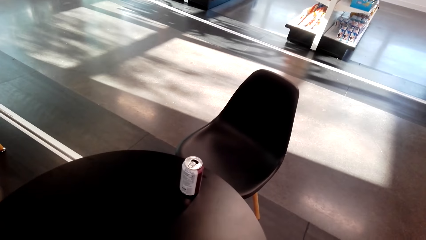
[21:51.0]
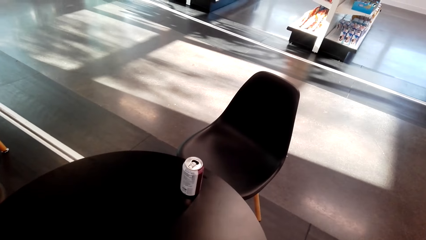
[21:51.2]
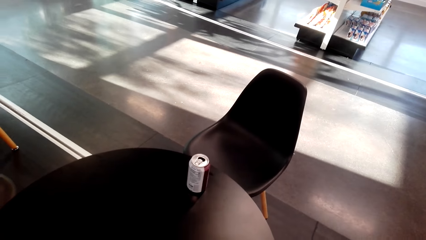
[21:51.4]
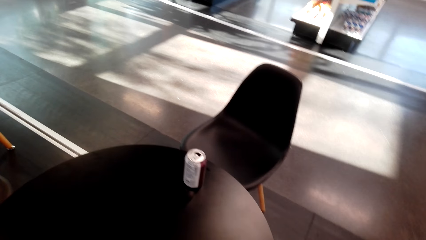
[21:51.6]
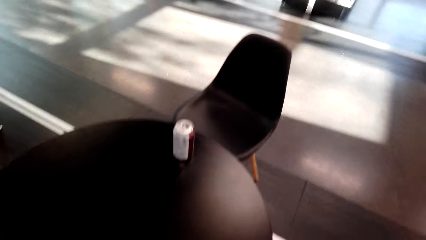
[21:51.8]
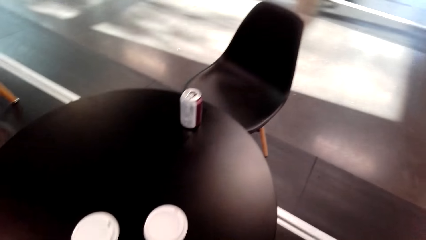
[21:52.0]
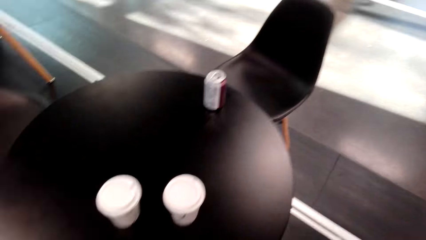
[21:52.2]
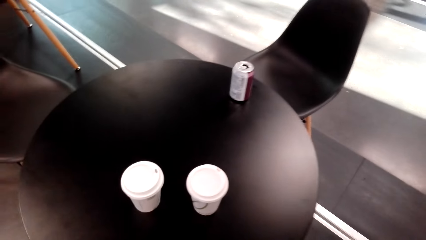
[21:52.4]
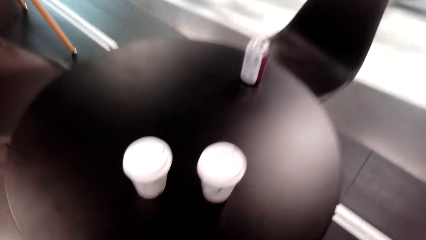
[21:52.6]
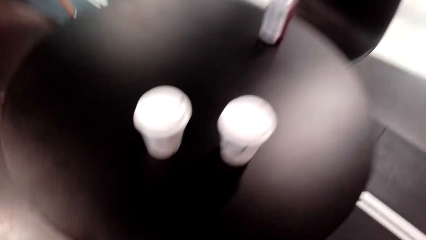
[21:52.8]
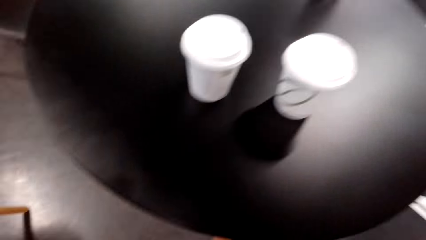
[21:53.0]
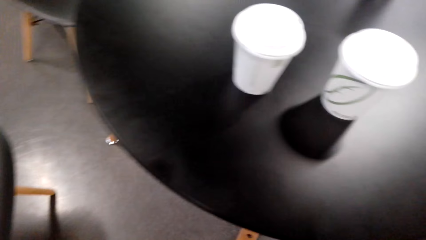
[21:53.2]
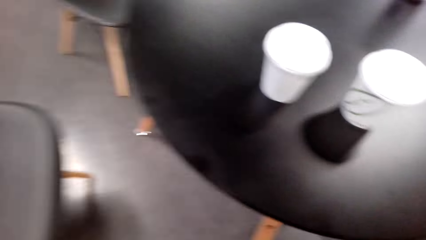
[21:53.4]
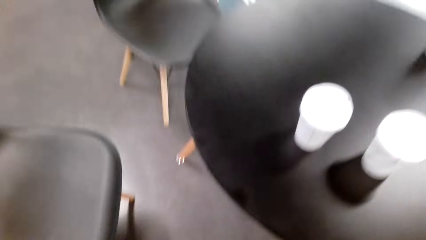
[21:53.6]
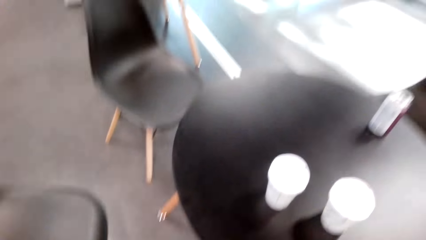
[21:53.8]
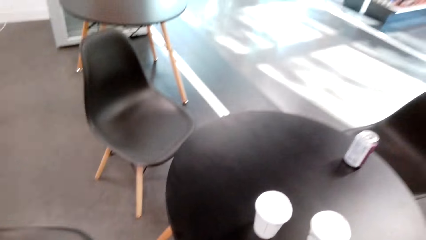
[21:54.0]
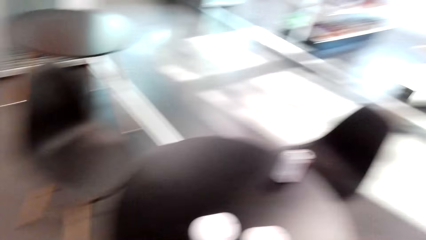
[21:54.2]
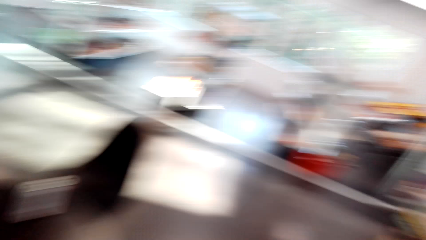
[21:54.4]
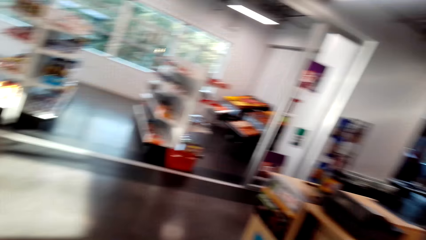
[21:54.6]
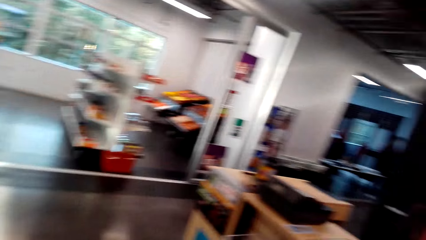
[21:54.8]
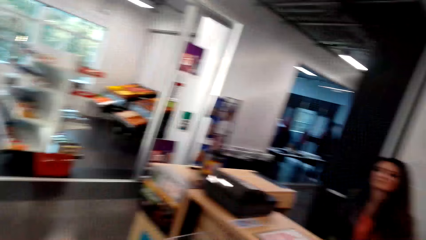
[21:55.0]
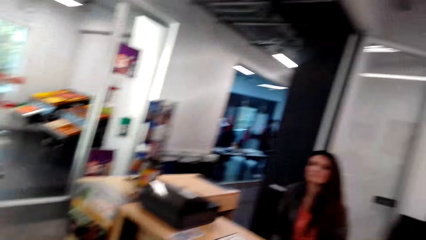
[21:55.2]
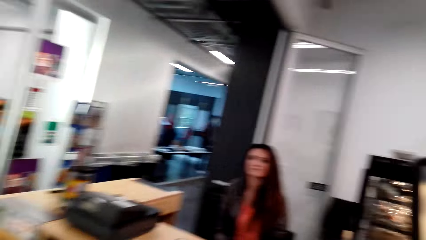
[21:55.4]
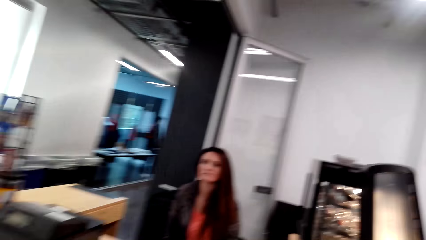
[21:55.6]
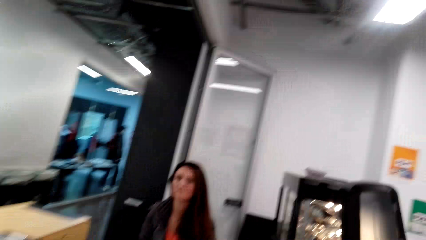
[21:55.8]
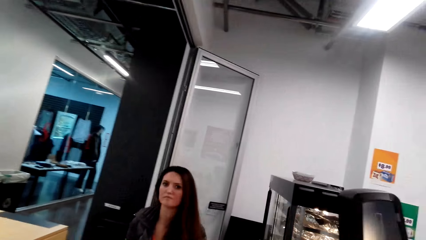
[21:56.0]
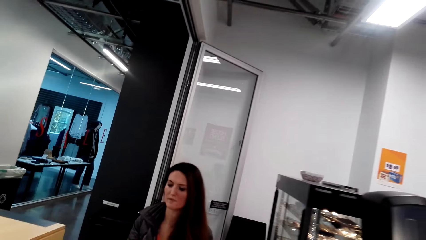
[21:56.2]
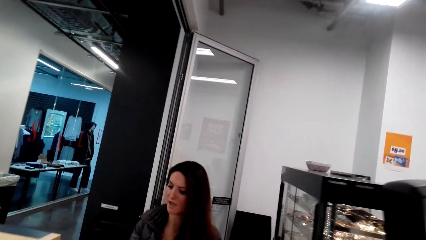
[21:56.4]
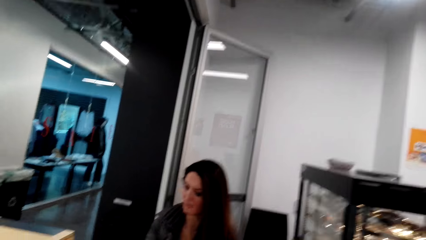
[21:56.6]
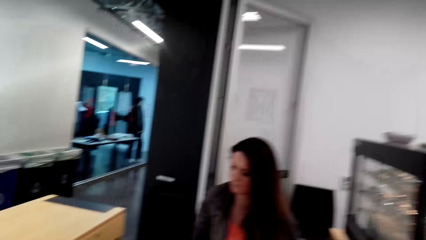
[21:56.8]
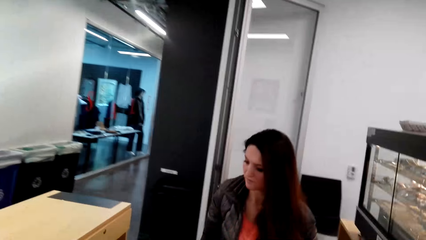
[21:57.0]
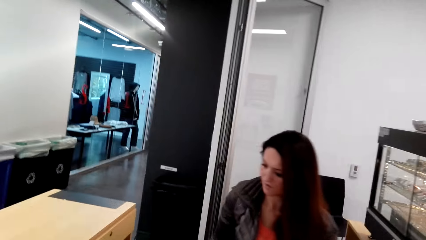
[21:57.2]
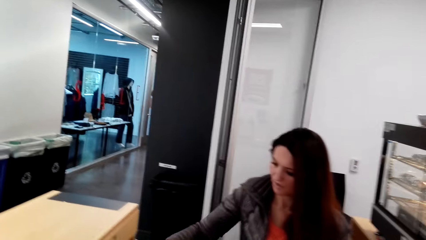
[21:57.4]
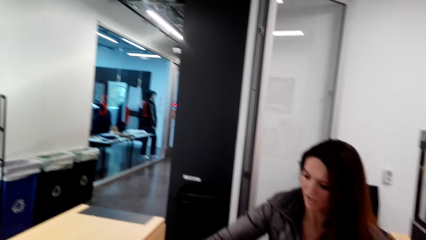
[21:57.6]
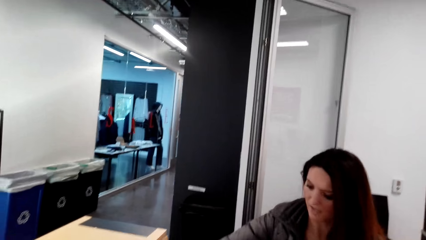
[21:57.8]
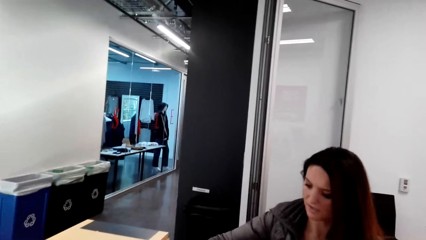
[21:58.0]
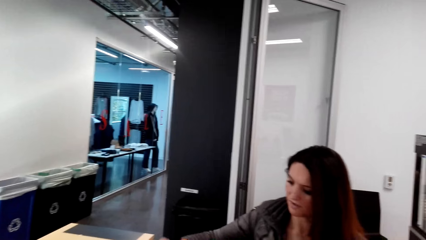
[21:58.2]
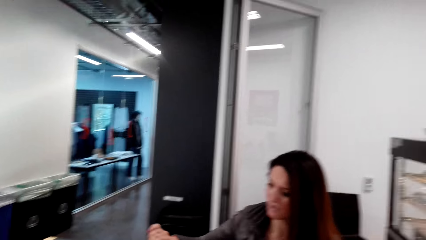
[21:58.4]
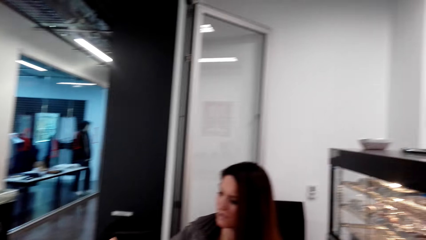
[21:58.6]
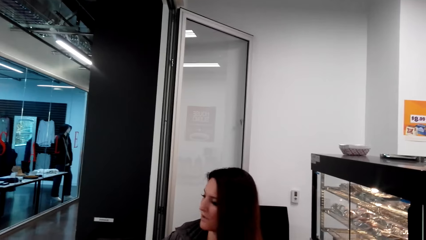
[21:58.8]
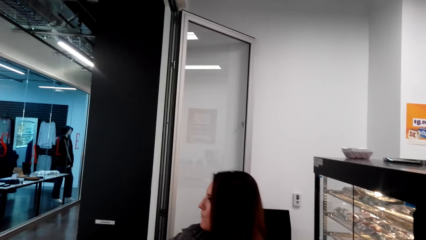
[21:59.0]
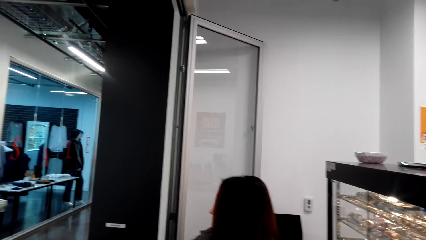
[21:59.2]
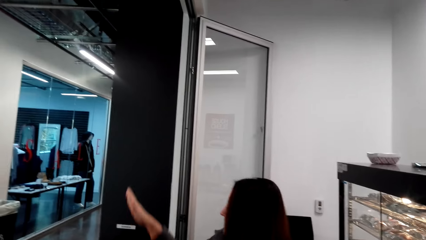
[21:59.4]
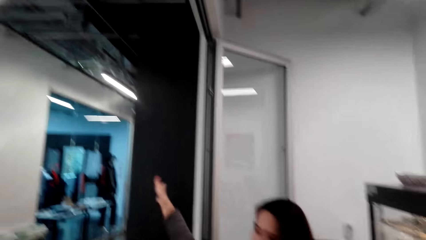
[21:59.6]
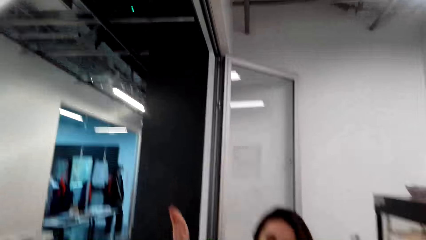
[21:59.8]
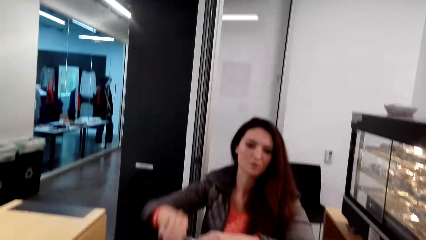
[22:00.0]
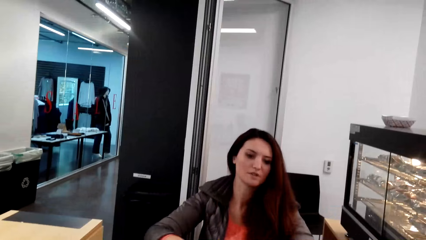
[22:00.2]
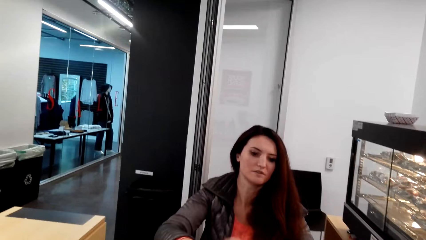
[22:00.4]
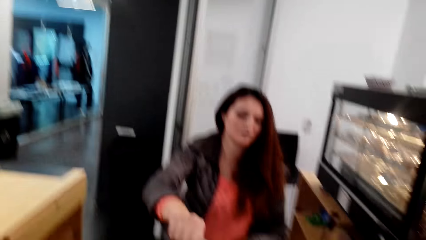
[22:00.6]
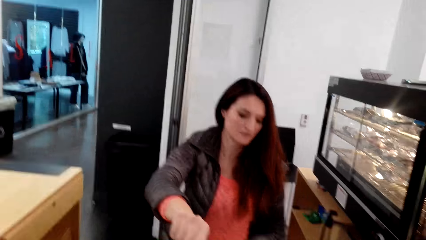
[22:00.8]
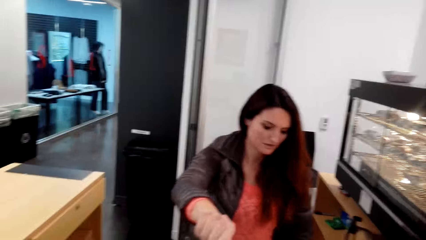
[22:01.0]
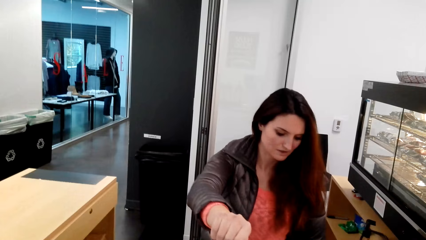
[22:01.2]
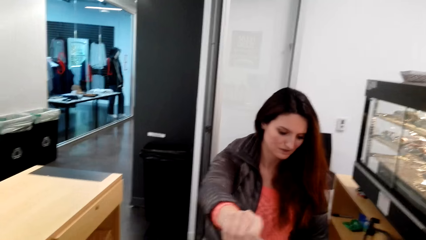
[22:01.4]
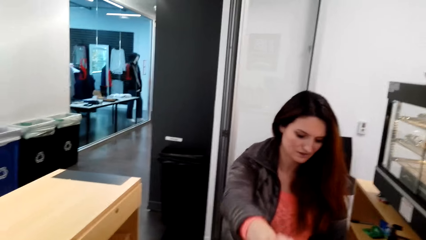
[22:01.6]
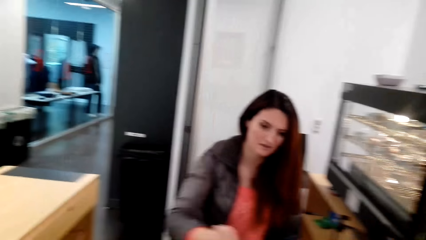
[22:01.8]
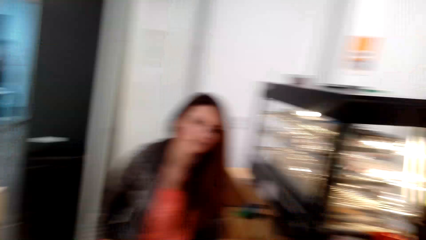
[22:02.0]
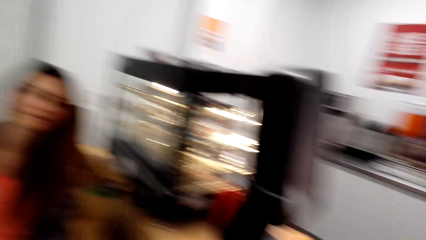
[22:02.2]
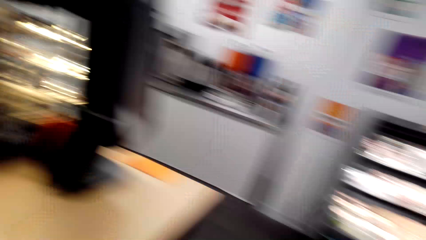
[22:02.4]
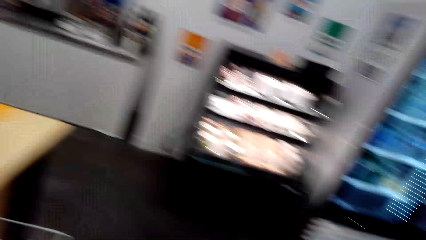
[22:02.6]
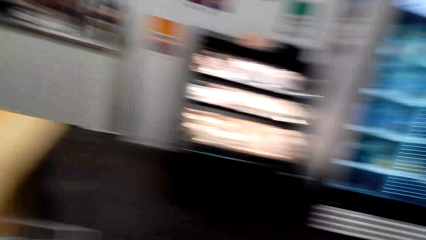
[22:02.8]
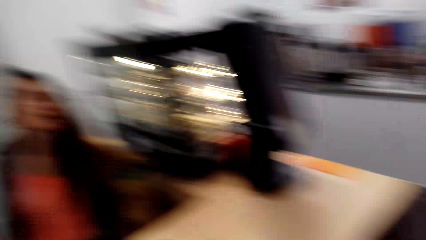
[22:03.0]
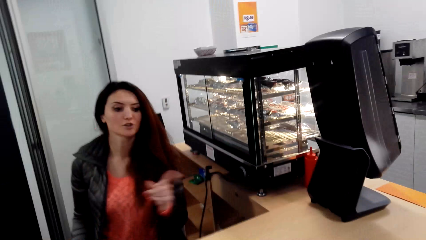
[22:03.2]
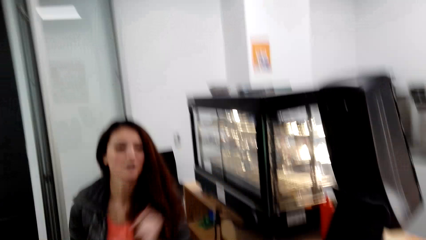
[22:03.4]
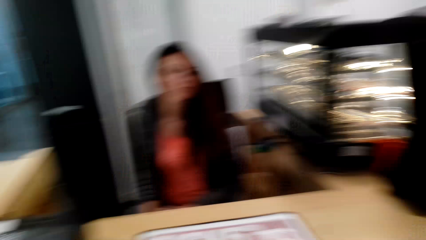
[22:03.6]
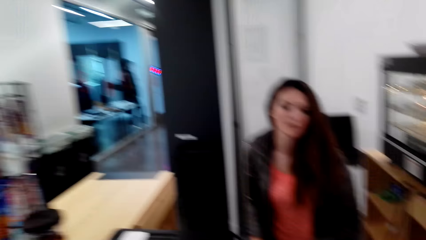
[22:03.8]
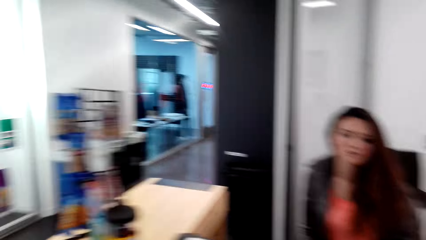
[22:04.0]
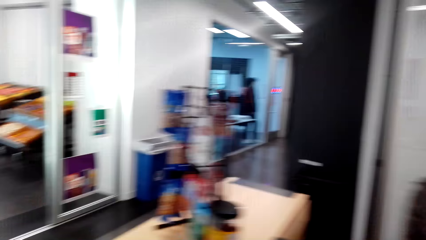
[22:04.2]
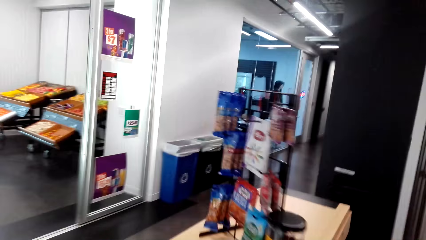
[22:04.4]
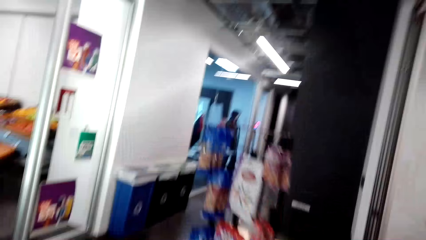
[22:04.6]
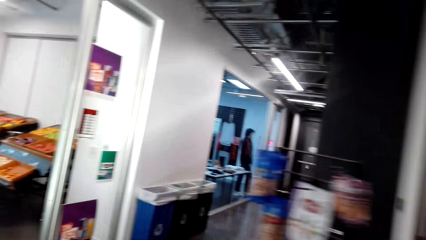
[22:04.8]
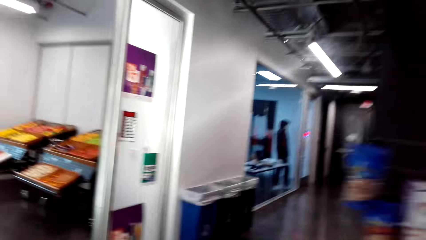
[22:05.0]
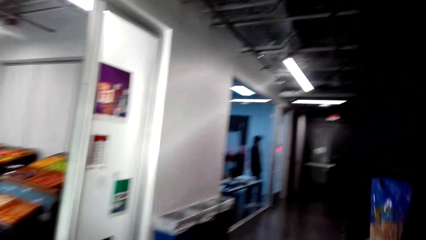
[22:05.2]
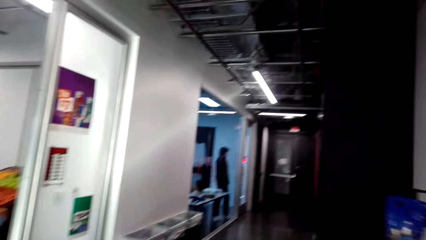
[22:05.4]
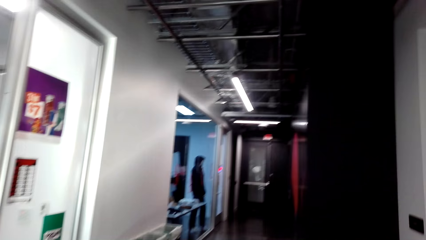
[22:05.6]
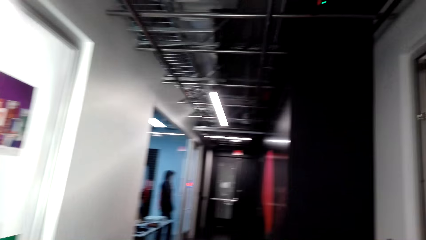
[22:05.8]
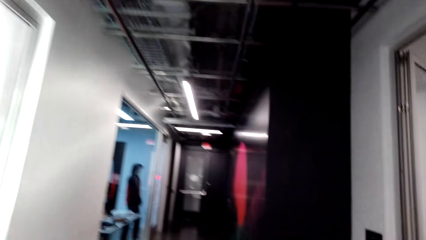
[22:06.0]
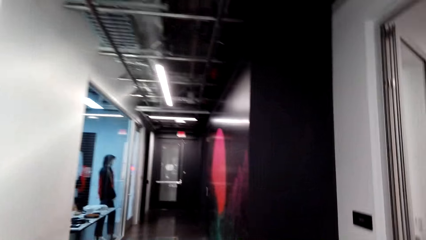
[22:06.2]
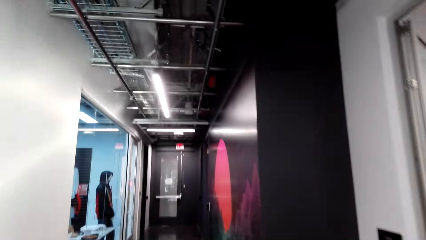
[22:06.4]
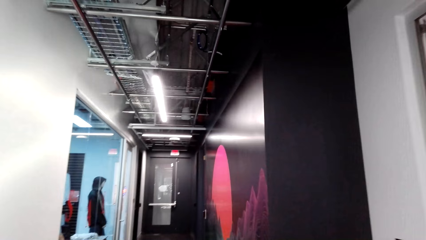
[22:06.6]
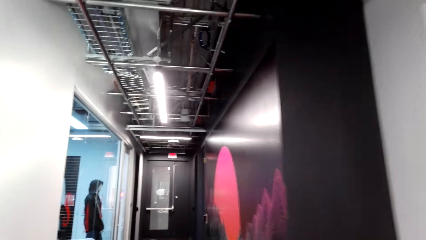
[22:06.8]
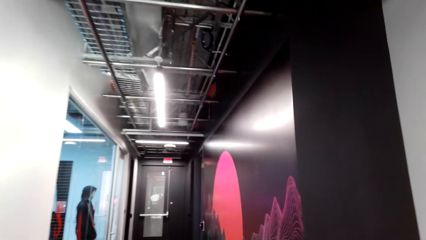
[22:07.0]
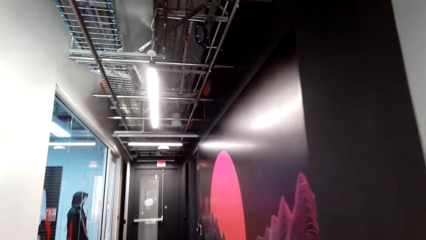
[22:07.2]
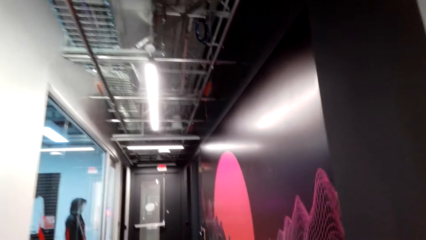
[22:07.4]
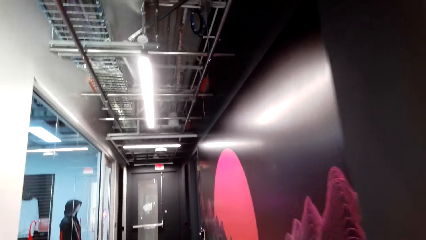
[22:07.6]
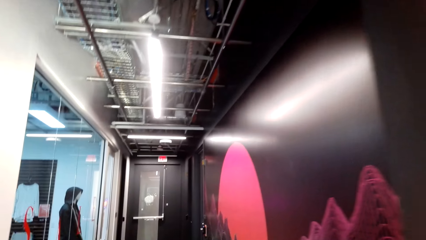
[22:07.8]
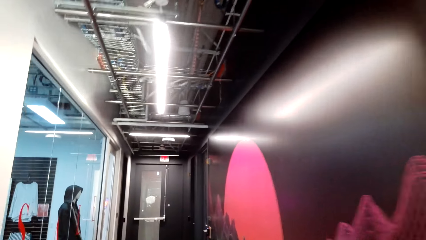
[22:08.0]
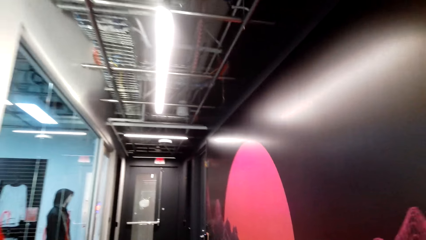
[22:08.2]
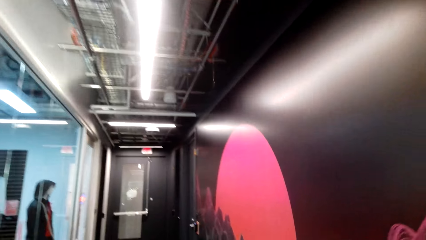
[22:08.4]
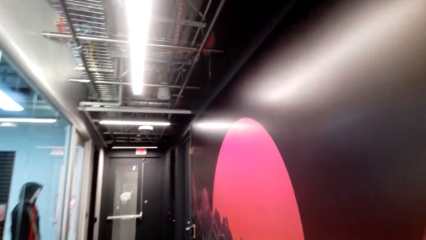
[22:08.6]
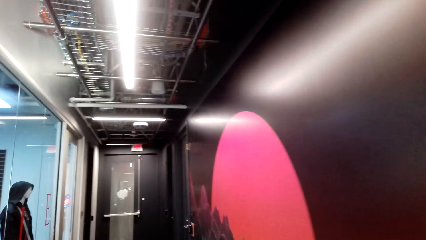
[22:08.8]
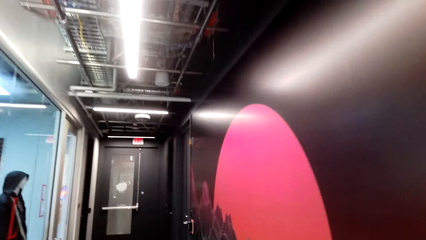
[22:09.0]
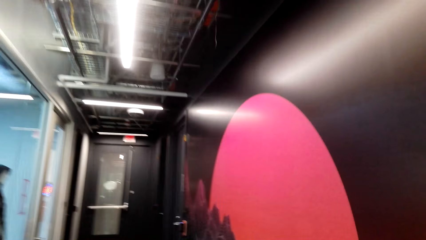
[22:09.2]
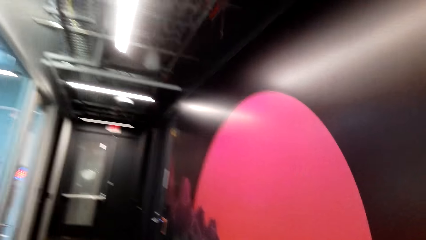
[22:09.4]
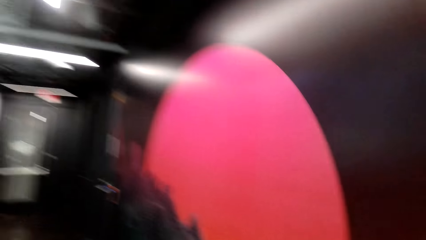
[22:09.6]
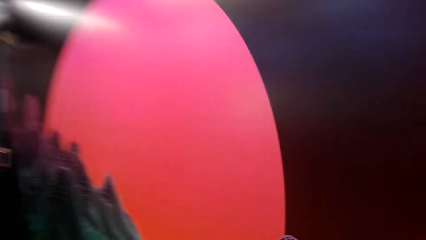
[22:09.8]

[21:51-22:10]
The camera wearer stands beside the table. A woman talks to the camera wearer and points away. The woman talks to the camera wearer. The camera wearer walks in the supermarket.
